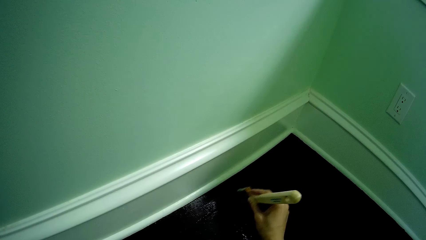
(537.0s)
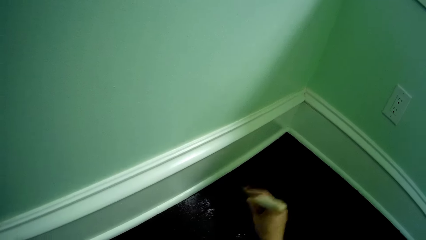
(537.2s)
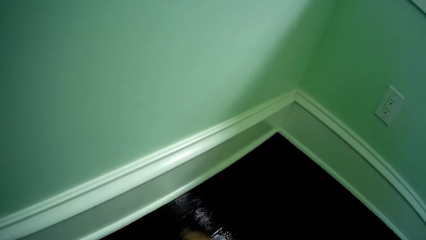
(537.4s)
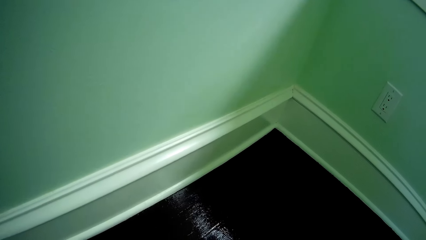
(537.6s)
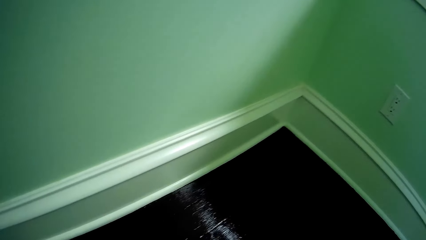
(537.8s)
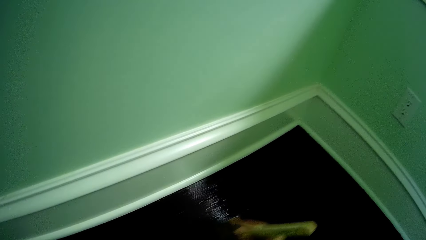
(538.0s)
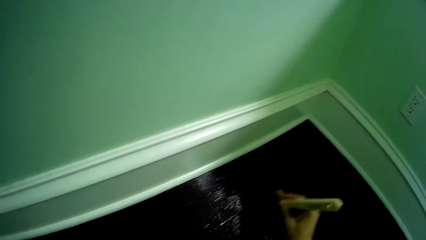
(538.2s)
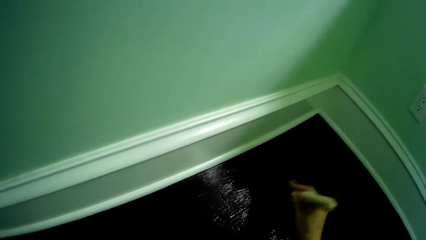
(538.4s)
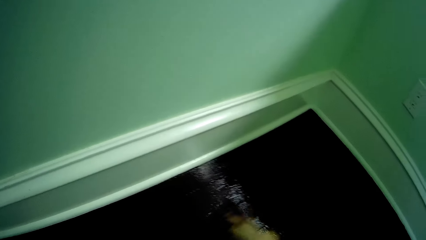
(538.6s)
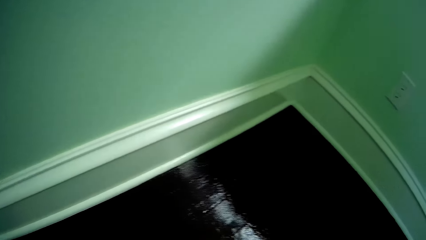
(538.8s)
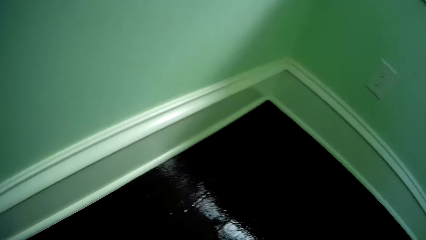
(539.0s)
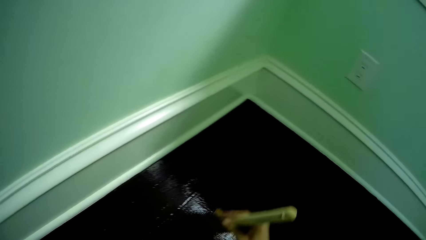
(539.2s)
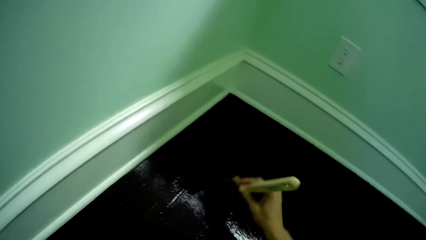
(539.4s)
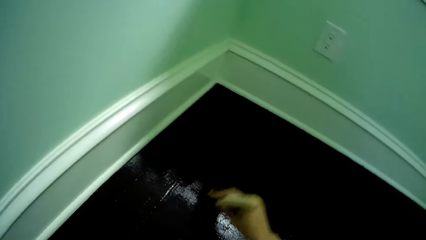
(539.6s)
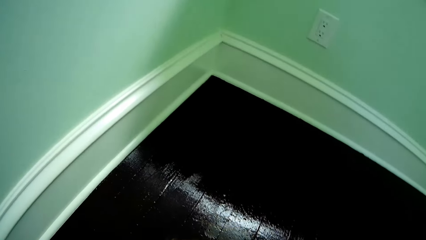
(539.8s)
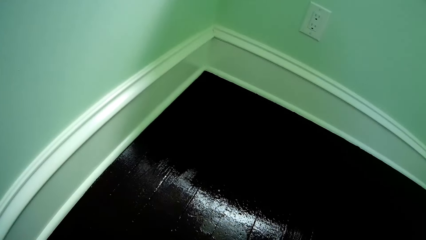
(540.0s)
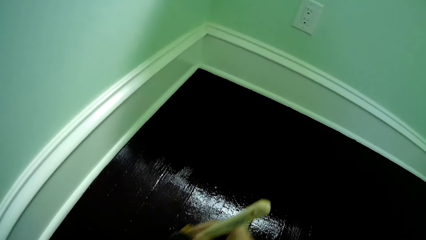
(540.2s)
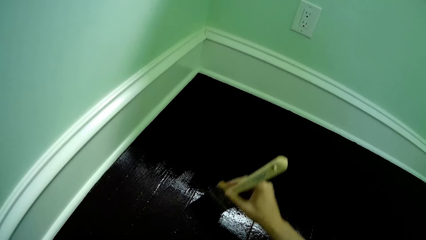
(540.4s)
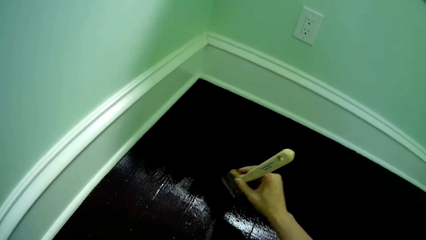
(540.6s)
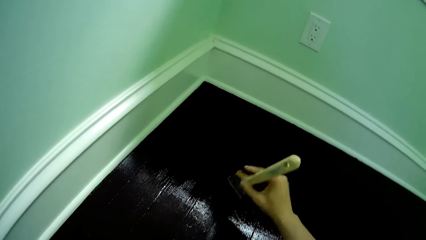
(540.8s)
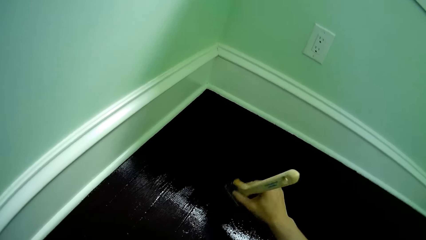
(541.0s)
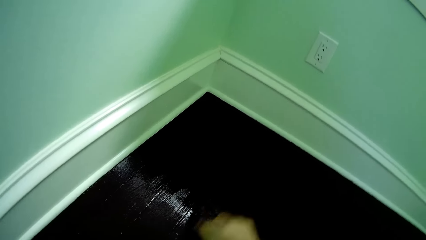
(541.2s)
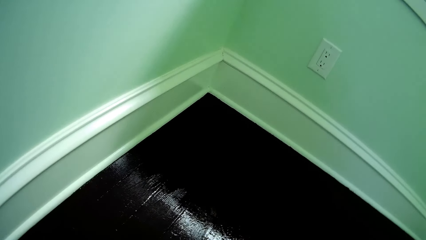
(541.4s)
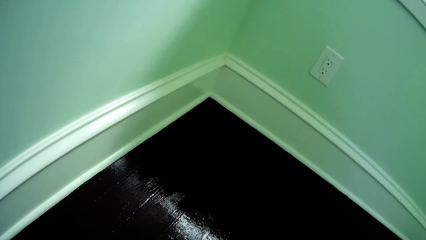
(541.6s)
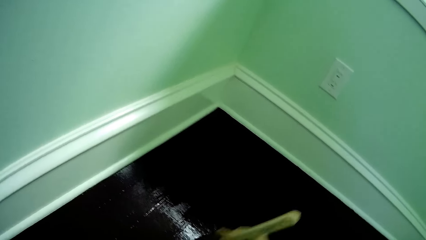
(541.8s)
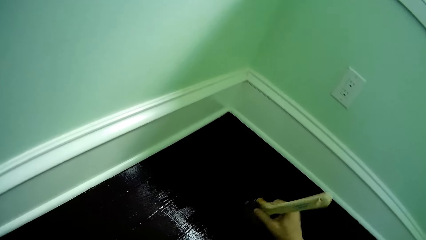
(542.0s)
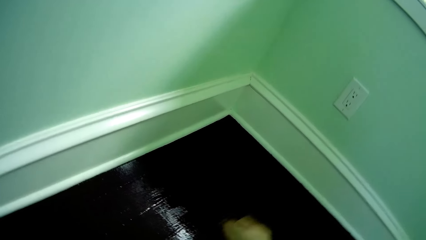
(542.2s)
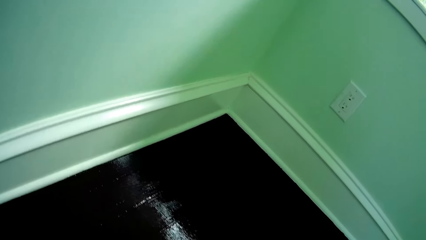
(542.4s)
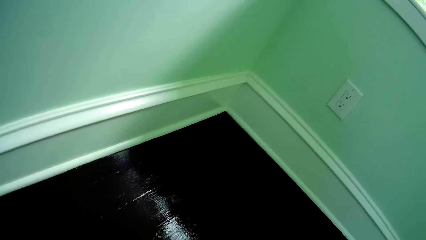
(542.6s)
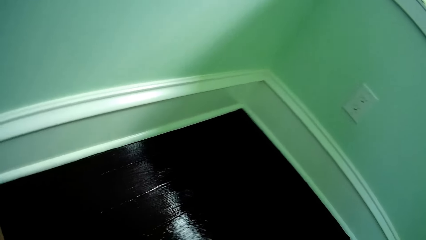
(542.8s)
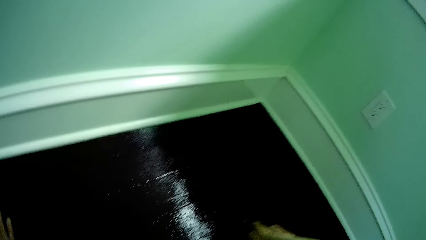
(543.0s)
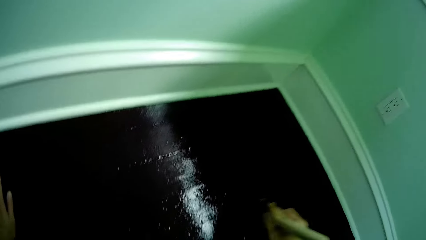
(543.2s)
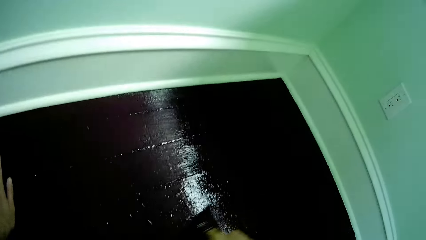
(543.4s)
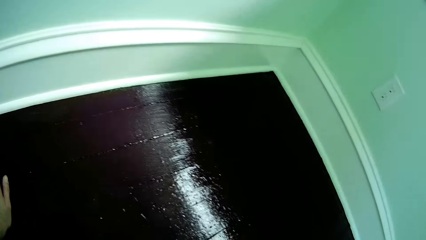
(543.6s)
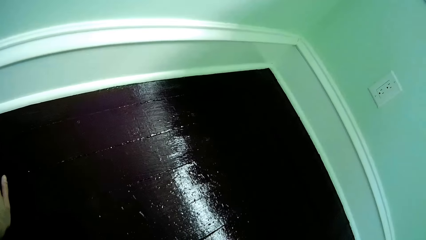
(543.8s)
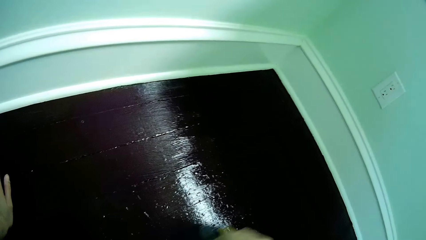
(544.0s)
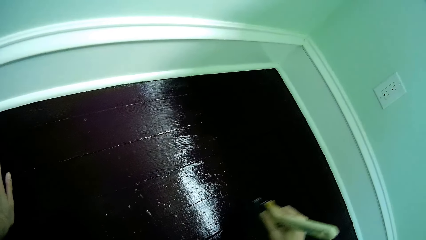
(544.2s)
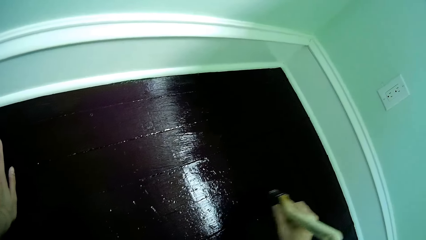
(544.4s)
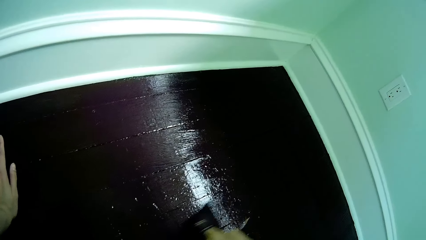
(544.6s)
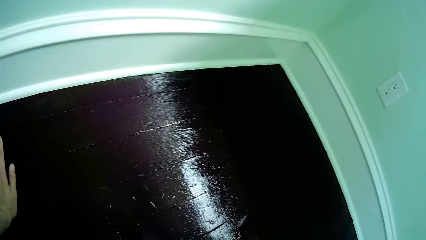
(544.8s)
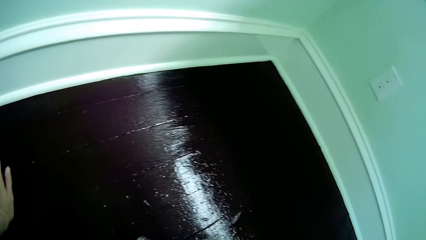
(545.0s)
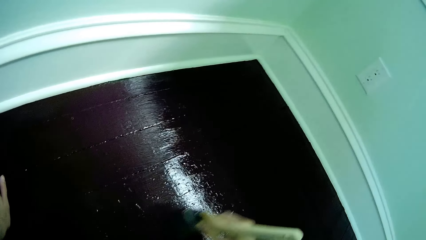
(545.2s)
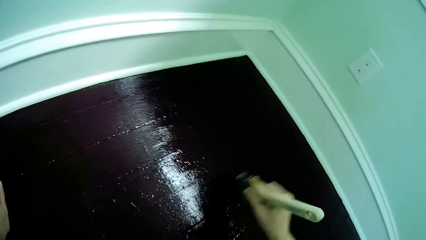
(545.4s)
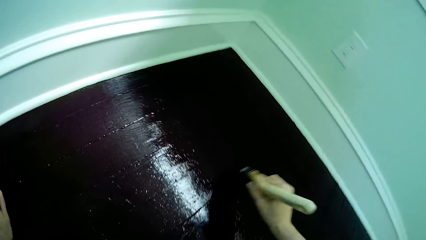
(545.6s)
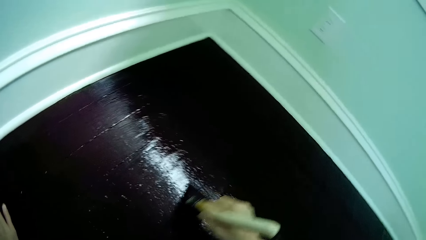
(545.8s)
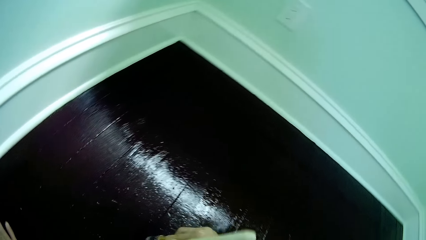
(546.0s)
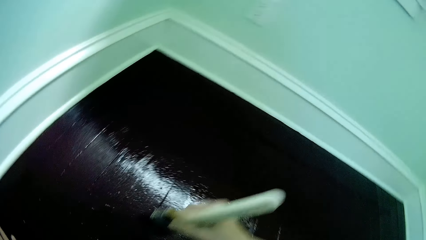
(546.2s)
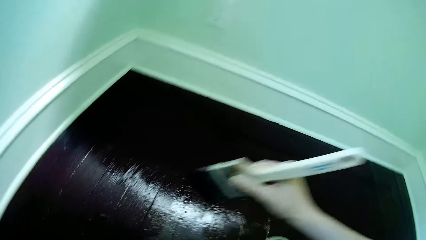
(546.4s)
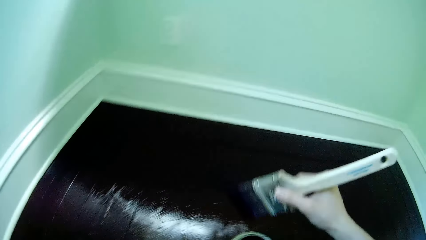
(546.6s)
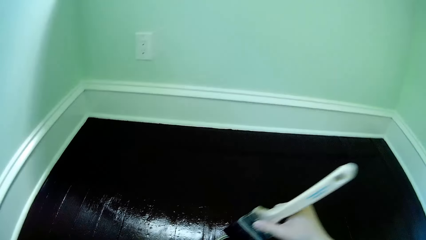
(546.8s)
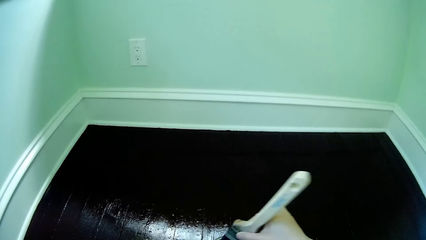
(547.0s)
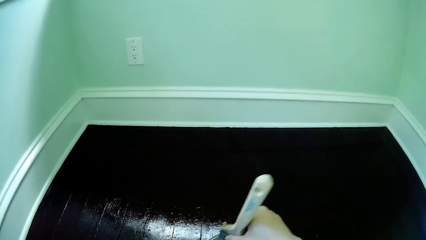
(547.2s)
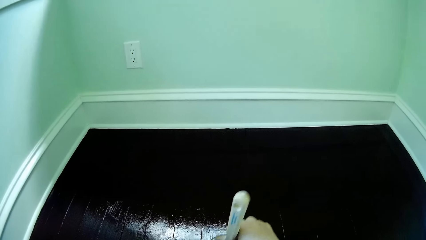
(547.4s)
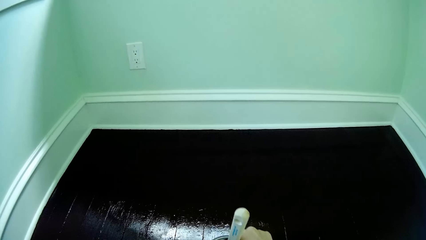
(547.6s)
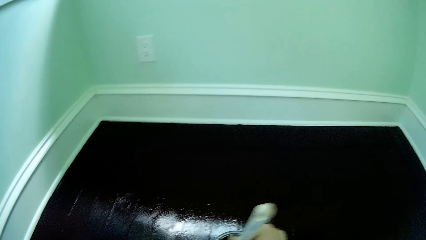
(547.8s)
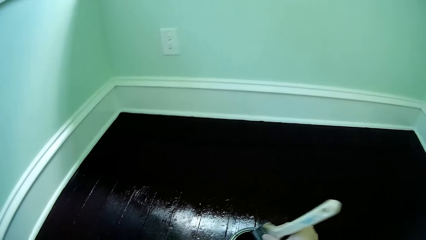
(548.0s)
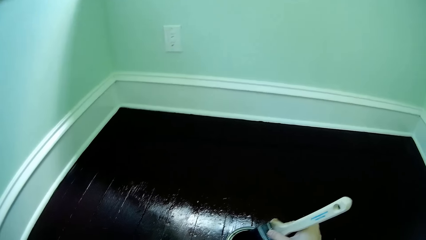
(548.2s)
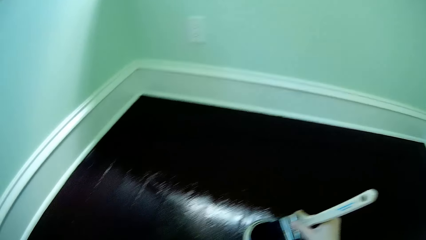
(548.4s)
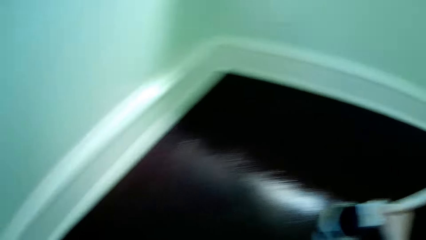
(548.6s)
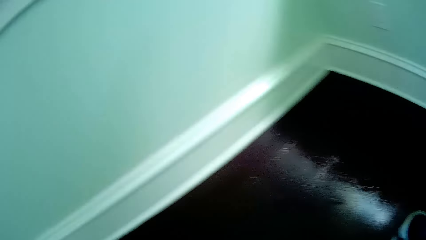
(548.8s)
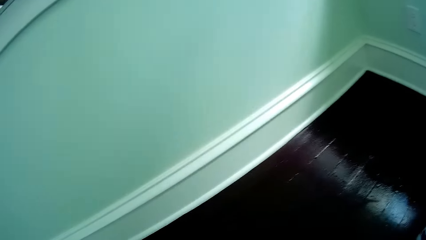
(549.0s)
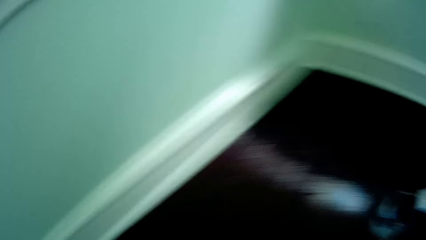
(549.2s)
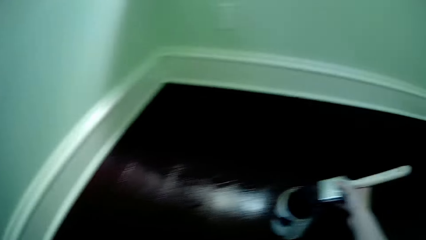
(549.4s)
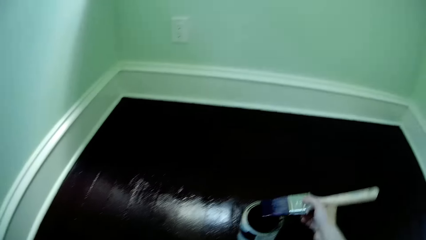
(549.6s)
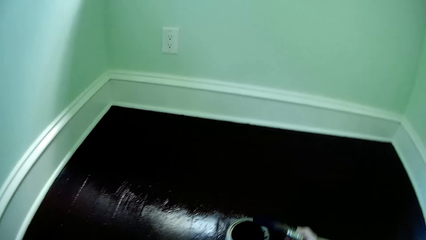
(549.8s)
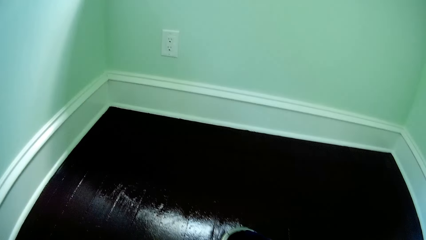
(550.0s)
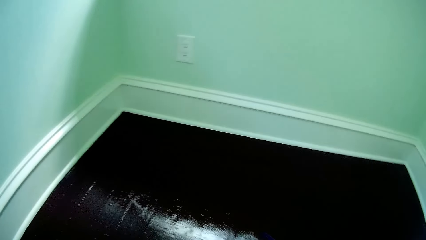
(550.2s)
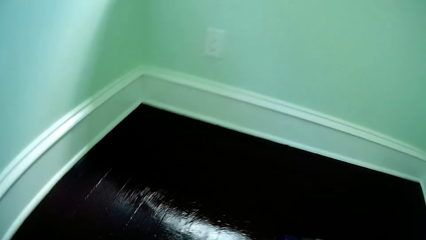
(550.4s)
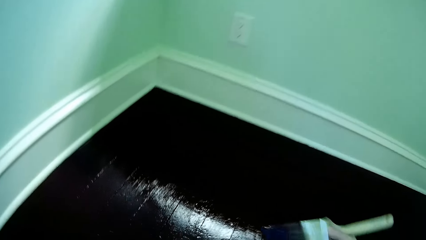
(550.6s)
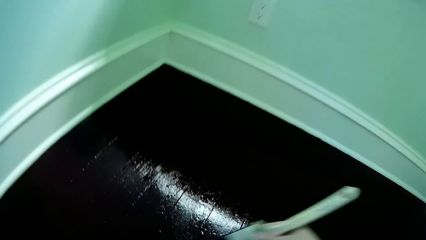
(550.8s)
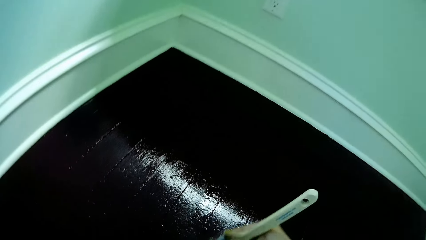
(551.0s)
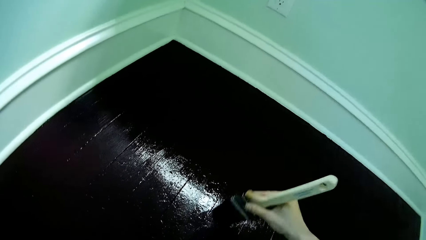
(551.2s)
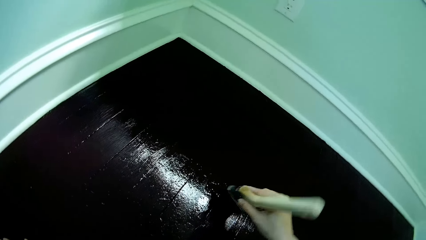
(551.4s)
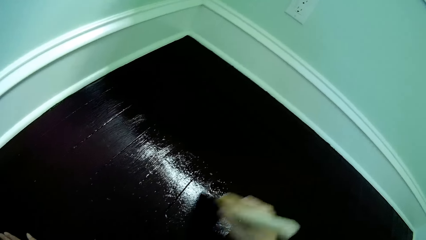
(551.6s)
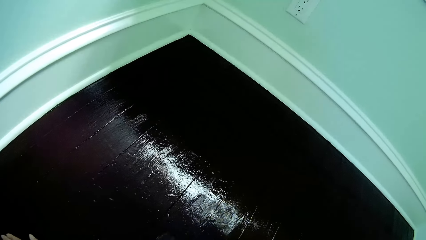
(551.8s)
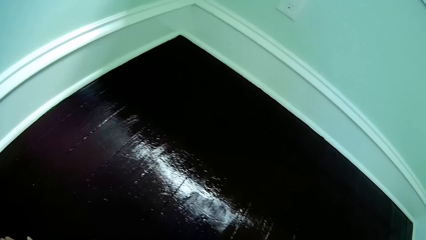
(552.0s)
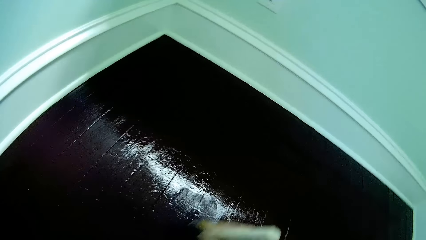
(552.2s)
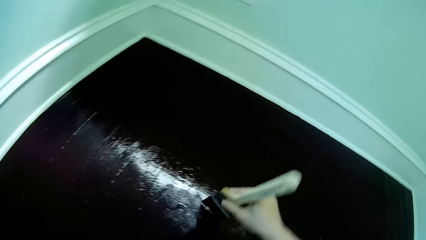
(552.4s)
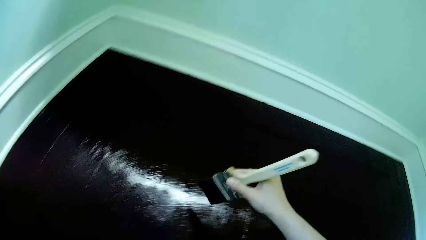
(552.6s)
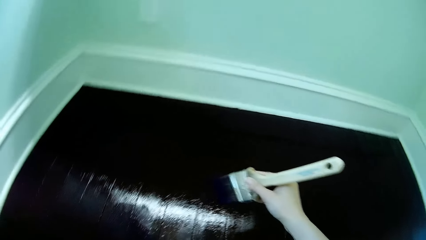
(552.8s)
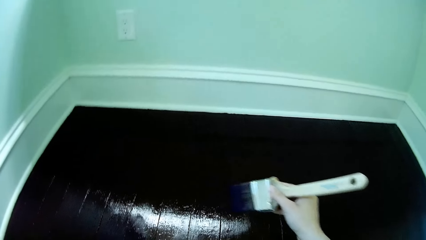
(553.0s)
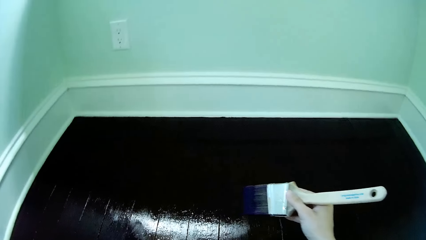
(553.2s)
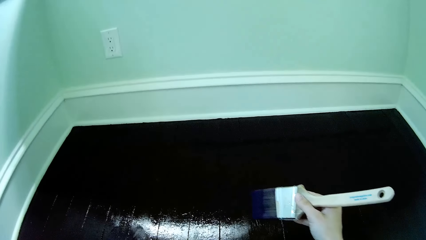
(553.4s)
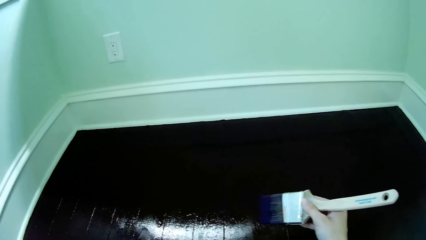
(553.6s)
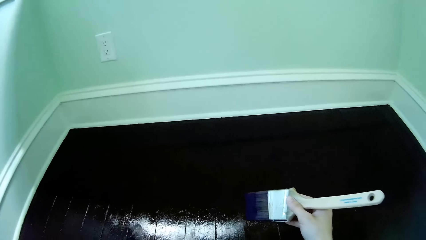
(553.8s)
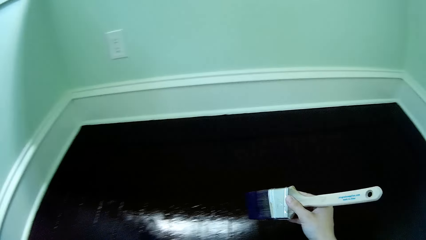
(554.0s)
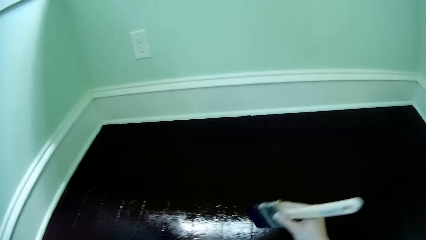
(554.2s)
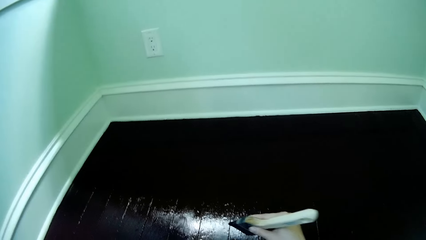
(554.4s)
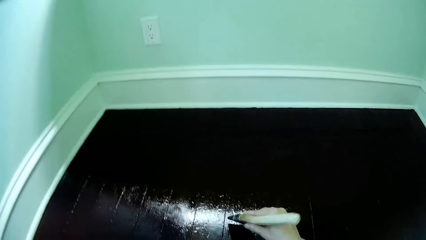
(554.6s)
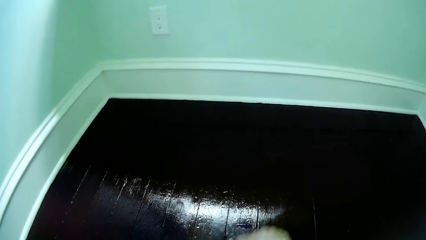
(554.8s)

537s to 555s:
The camera wearer dips the paintbrush in the bucket of paint on the floor with her right hand. She paints the floor with the paintbrush in her right hand. She lifts the paintbrush in her right hand.
